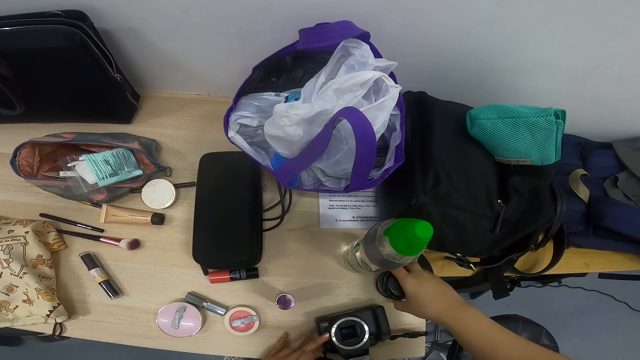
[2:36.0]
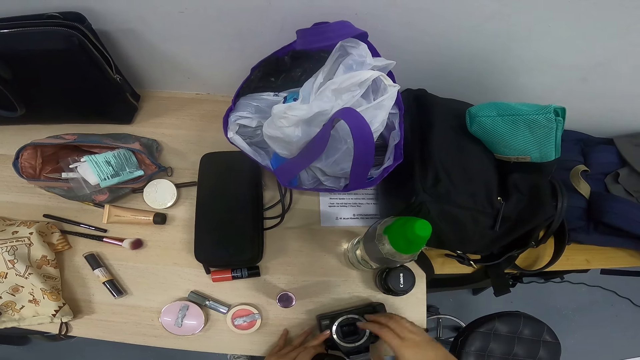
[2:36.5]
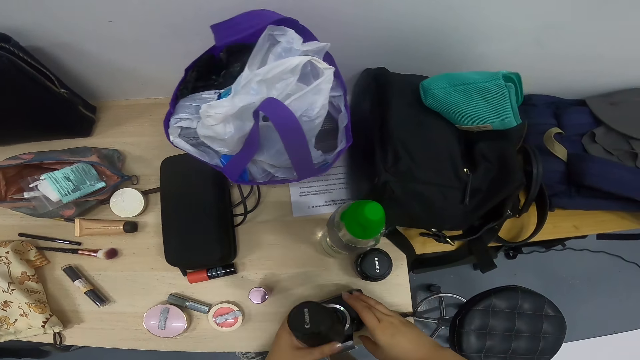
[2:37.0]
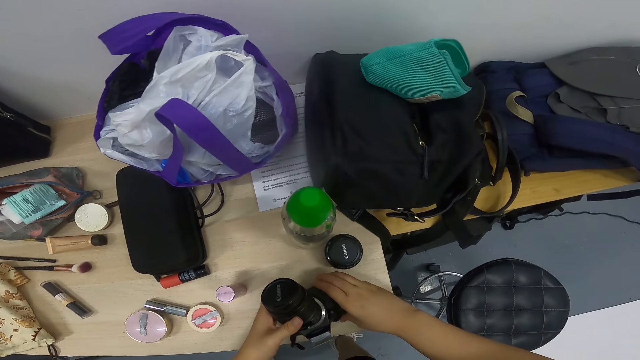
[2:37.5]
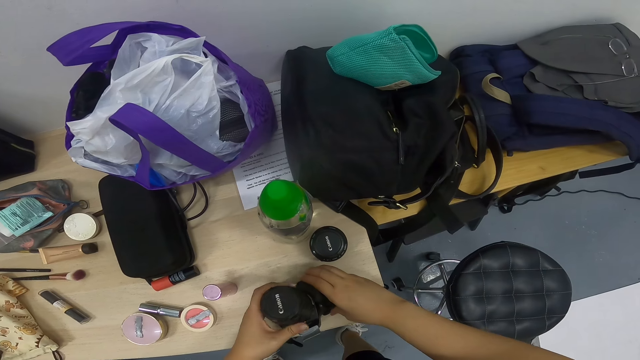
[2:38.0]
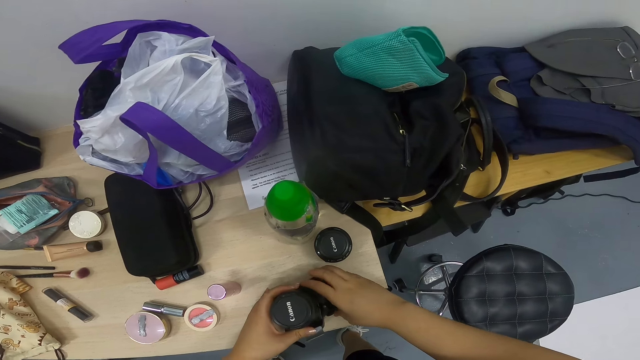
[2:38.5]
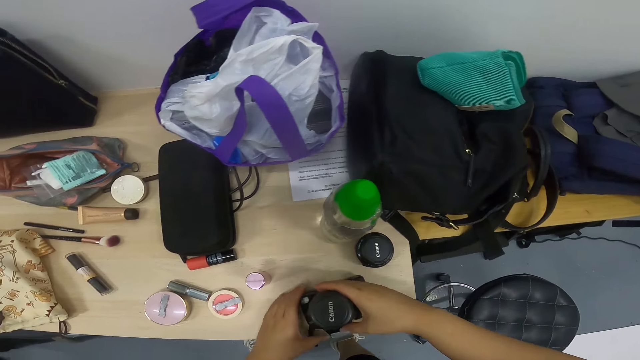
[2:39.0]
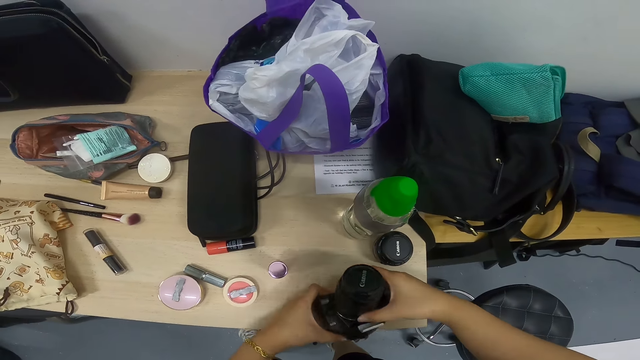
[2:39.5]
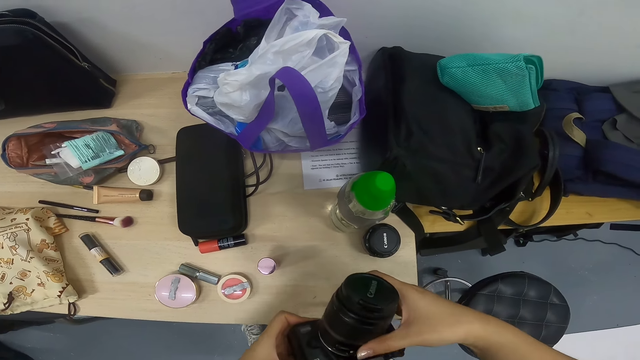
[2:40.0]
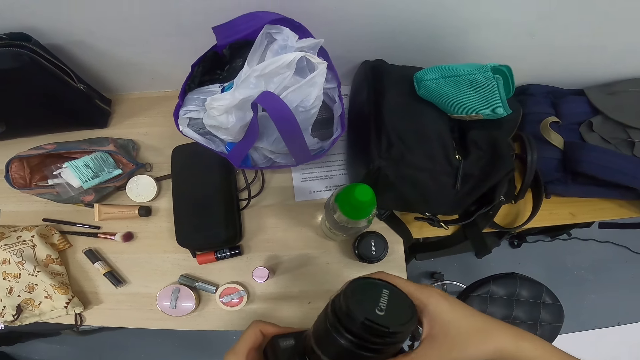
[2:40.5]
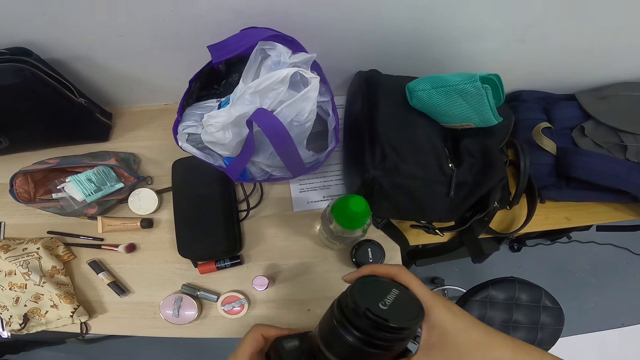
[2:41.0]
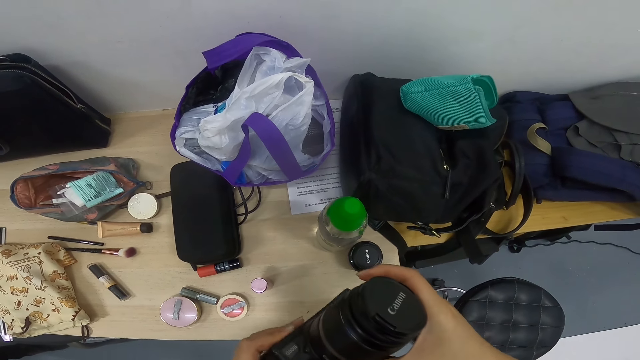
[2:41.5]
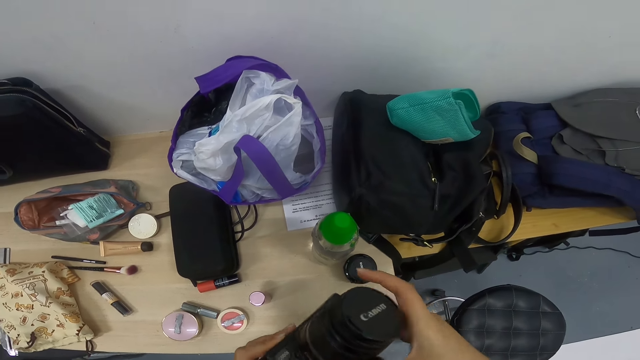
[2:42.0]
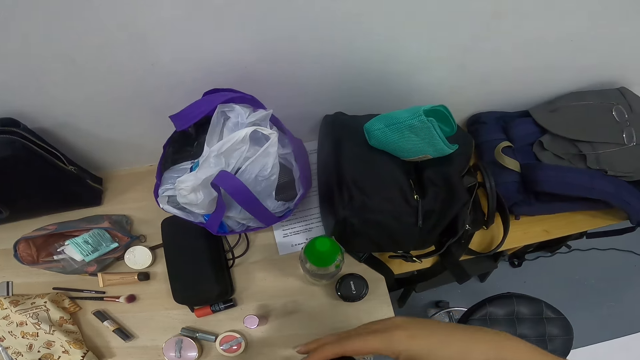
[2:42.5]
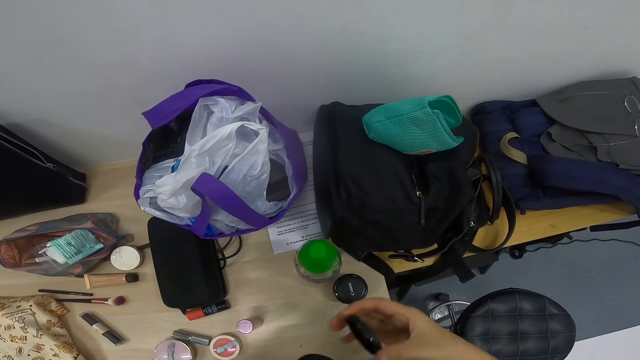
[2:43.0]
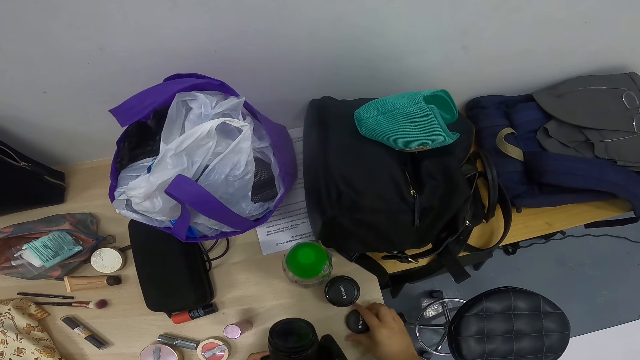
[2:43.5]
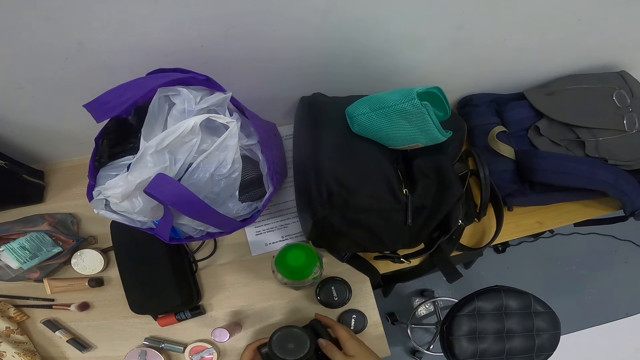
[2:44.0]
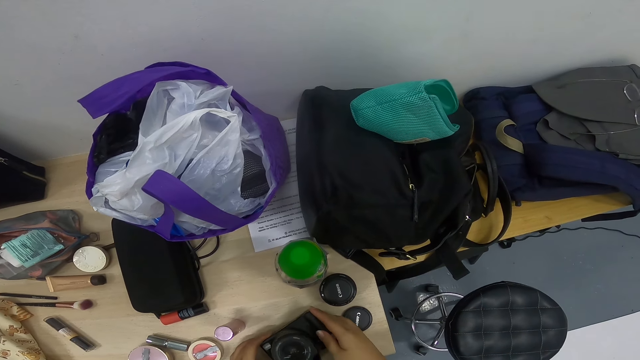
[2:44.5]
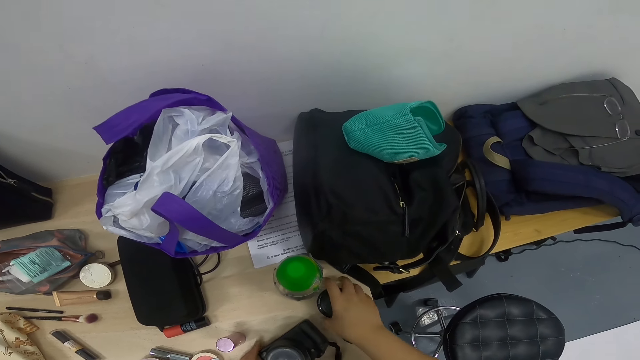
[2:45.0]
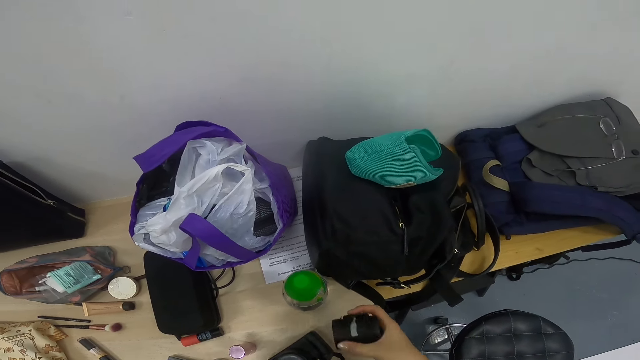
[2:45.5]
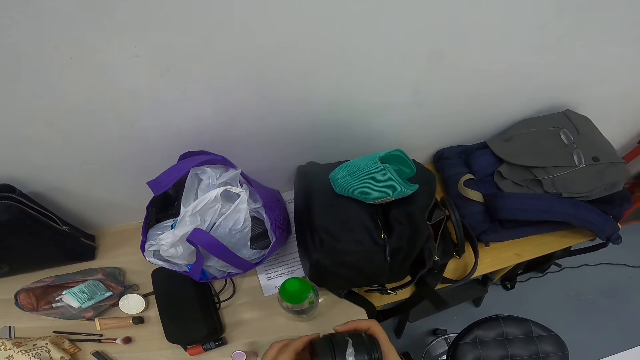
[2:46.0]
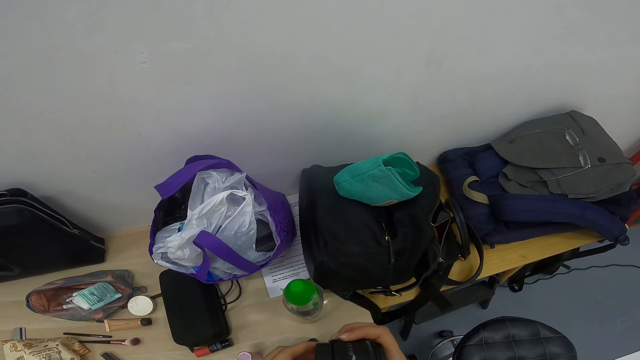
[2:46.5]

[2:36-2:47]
The camera wearer places the lens on a table. They mount the lens on a camera. They lift the camera from the table. They tighten the lens. They place the filter thread on the table. They place the camera on the table. They pick up the lens from the table.

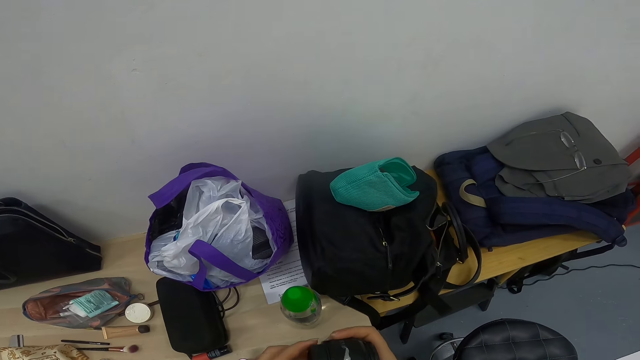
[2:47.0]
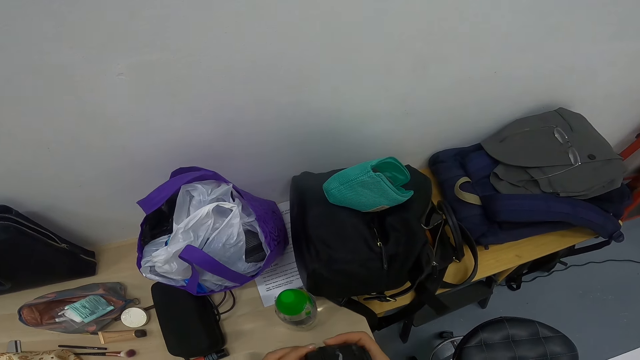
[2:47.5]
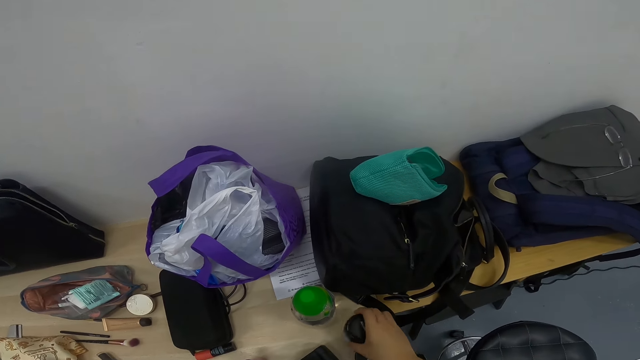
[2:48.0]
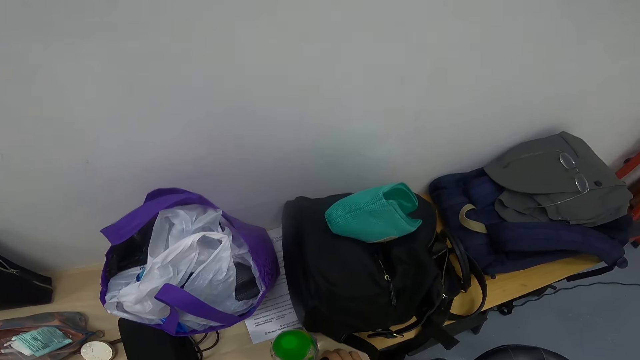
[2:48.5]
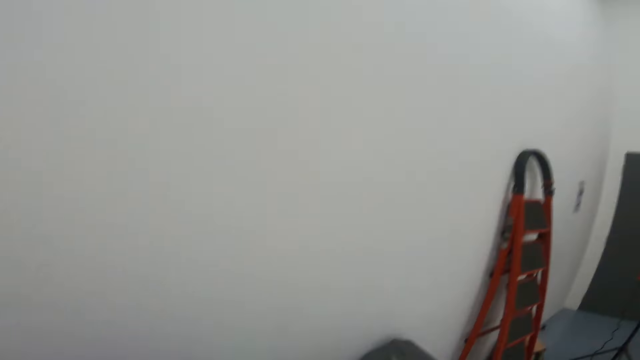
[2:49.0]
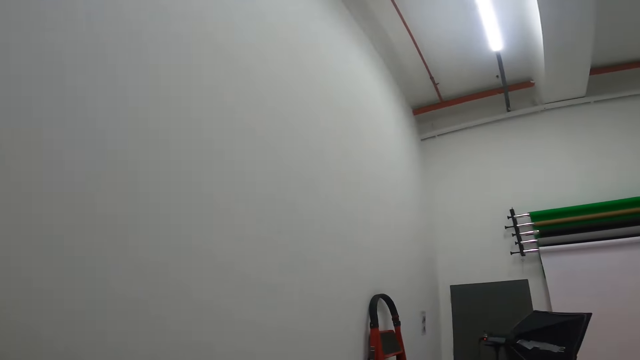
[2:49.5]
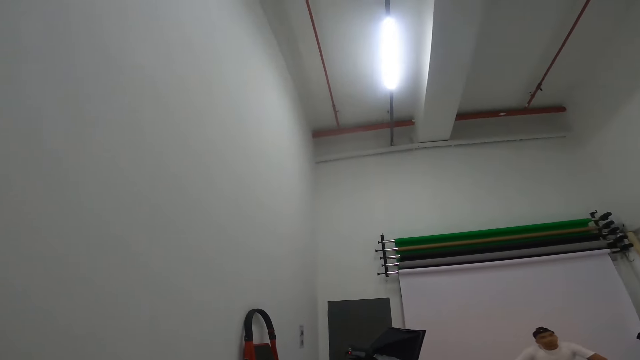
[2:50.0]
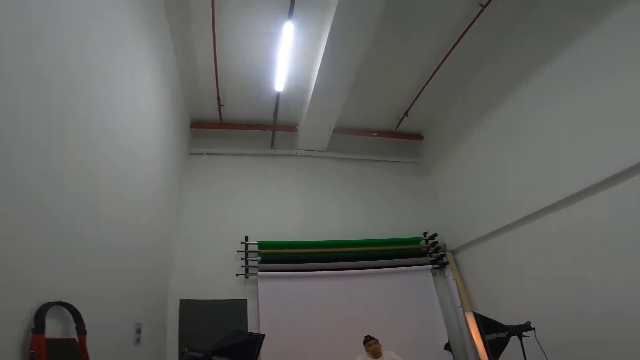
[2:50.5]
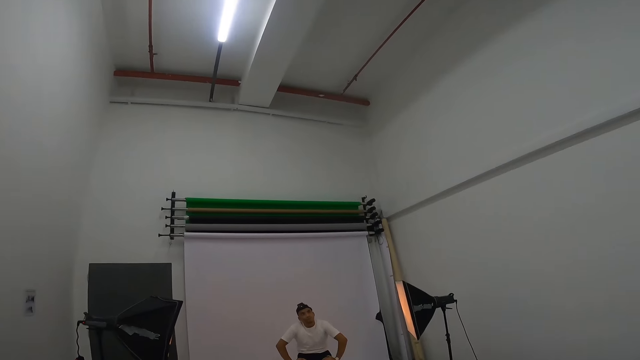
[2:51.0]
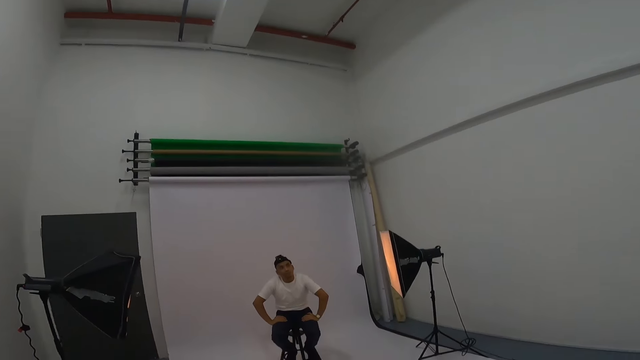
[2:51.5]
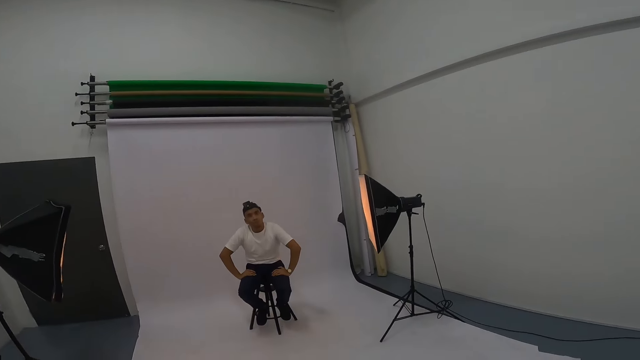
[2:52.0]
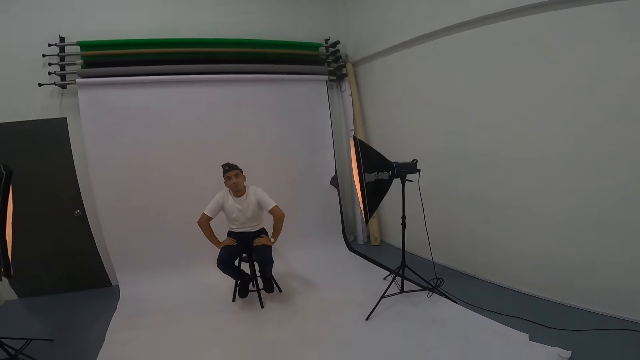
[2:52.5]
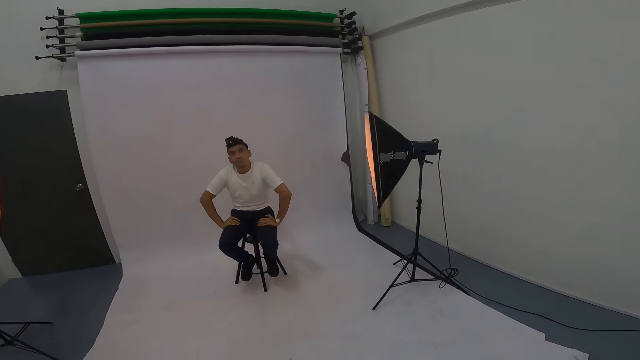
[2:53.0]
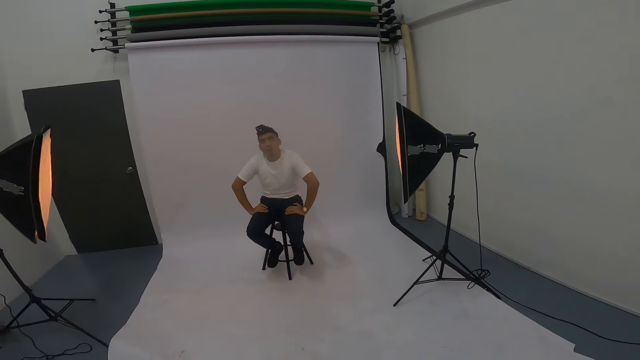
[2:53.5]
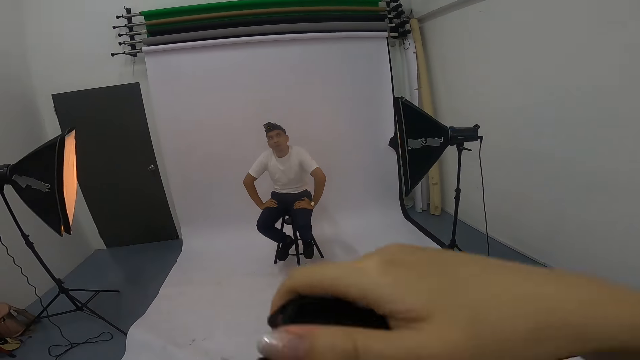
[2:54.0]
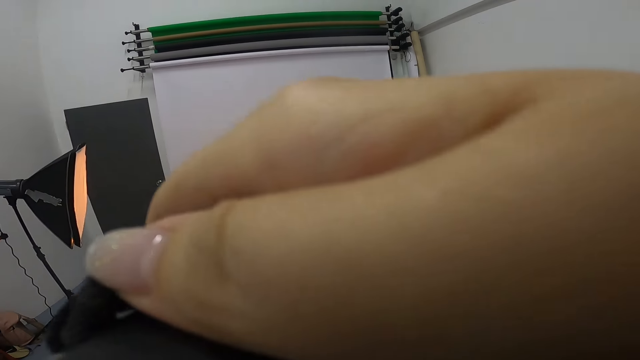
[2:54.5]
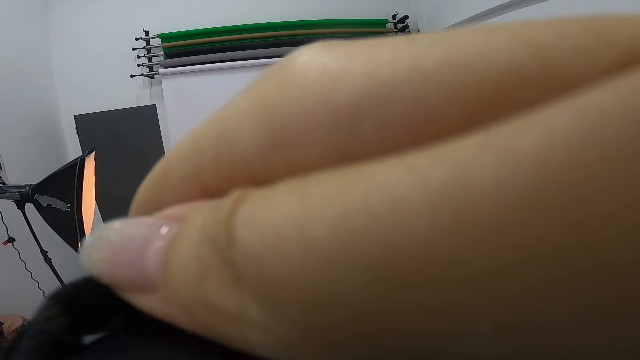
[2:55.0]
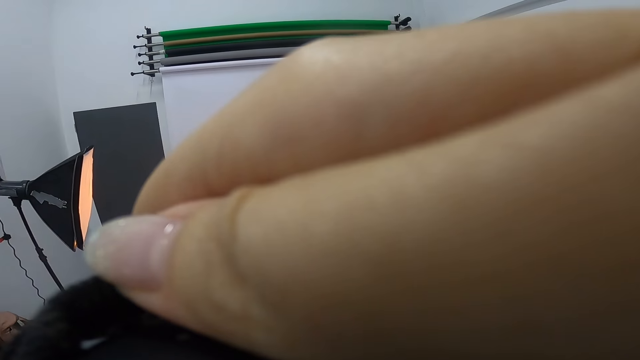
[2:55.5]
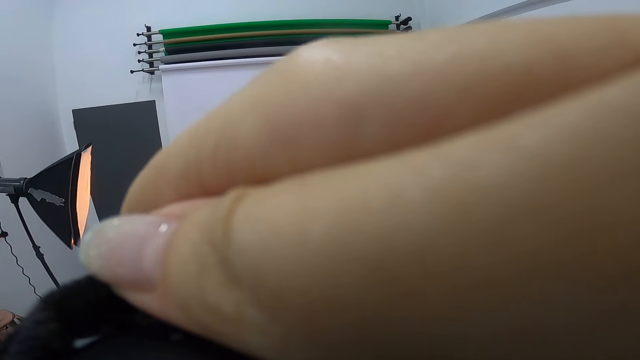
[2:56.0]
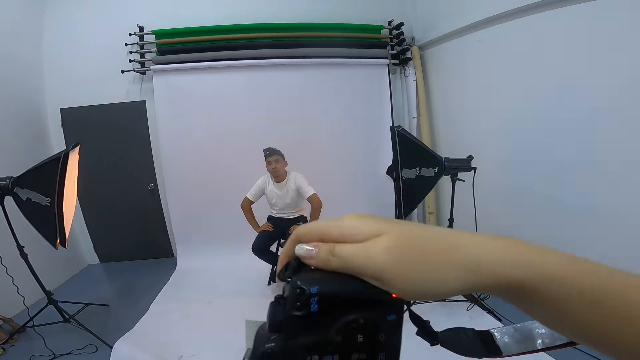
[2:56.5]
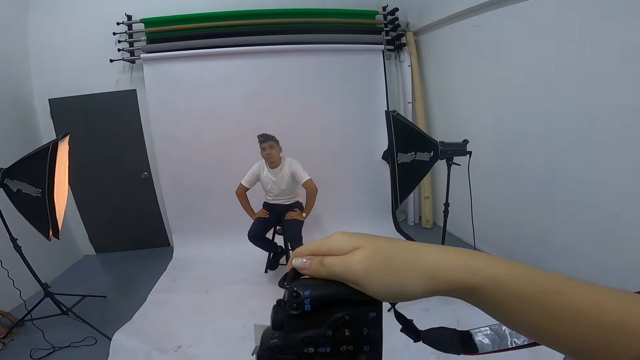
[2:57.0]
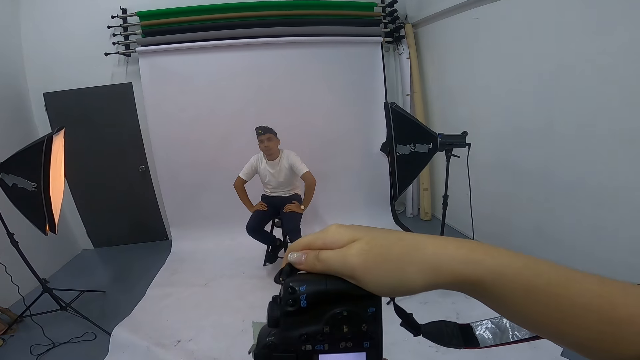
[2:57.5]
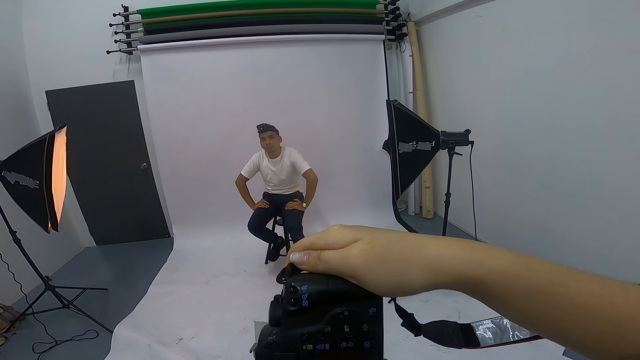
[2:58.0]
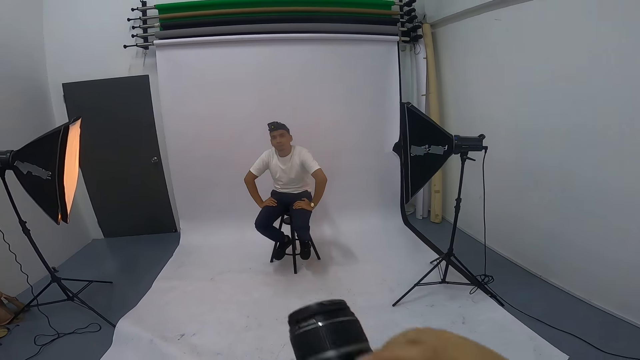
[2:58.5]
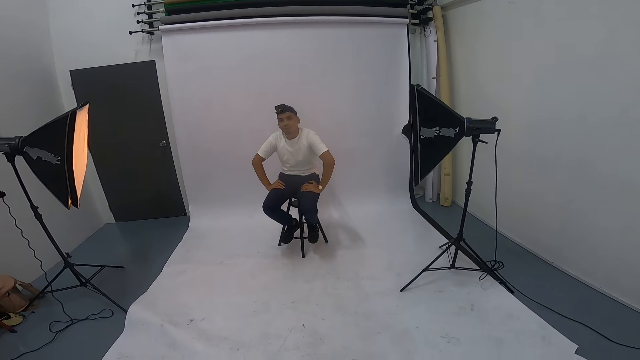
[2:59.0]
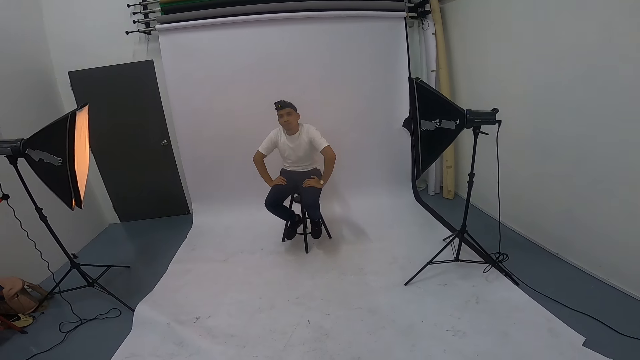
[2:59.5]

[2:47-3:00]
The camera wearer closes the lens with a filter thread. They place the lens on a table. They look around the studio. They look at a man. They take a photo of the man. They lower the camera.
